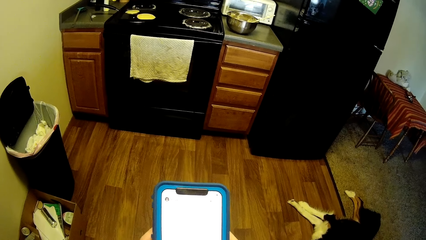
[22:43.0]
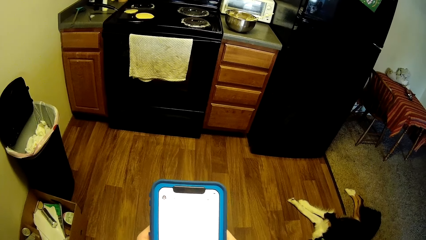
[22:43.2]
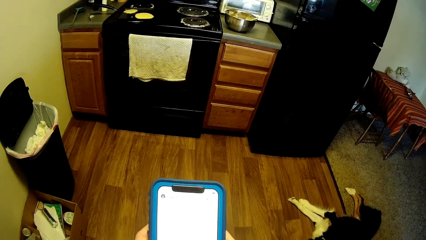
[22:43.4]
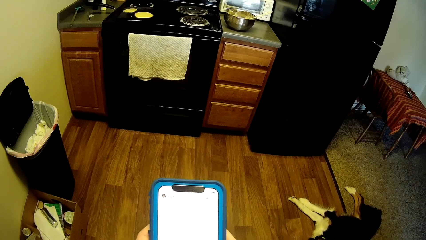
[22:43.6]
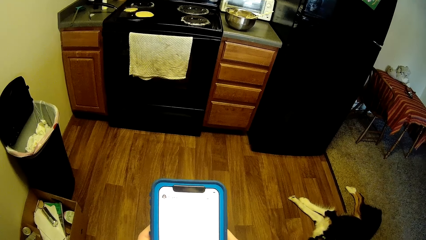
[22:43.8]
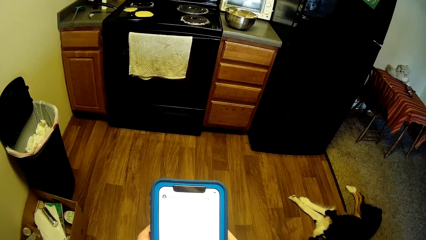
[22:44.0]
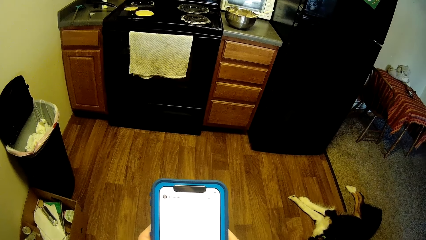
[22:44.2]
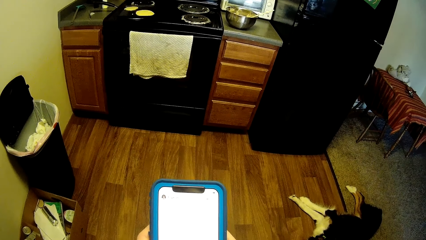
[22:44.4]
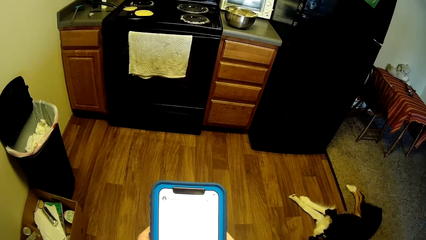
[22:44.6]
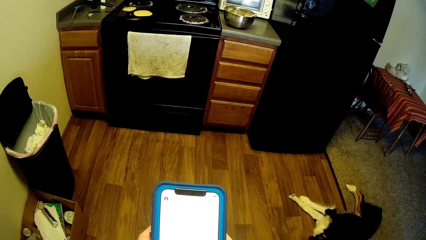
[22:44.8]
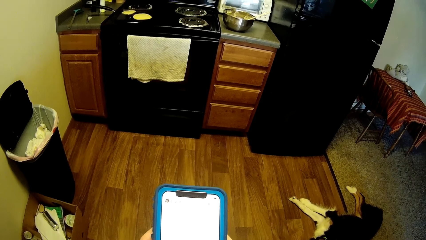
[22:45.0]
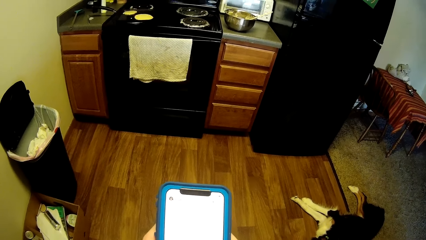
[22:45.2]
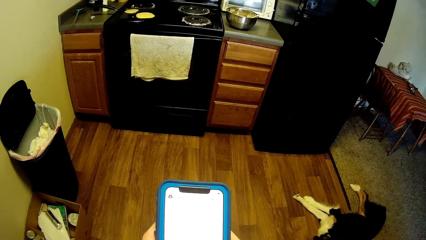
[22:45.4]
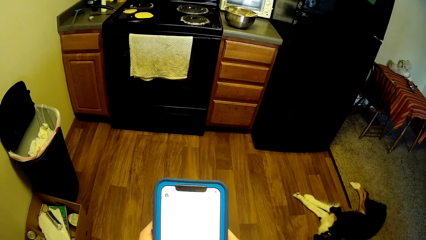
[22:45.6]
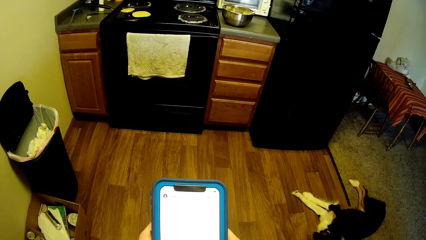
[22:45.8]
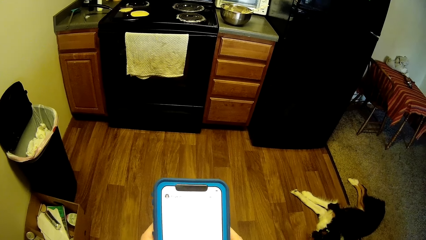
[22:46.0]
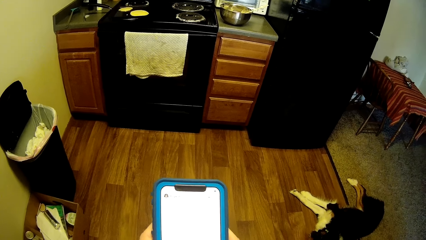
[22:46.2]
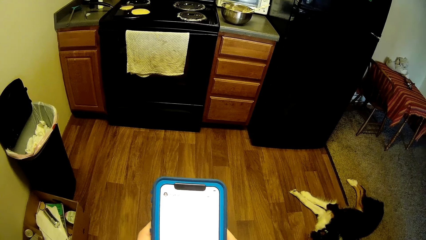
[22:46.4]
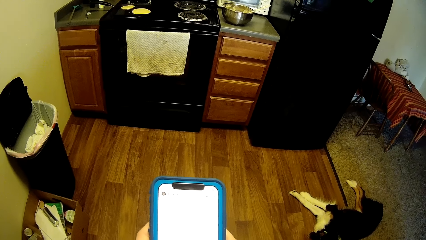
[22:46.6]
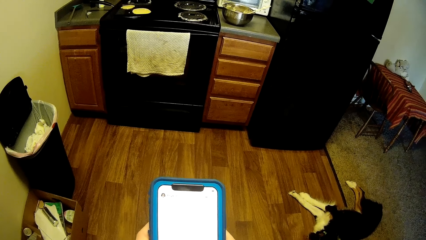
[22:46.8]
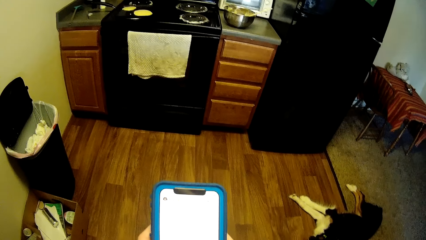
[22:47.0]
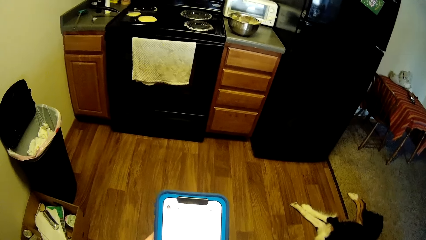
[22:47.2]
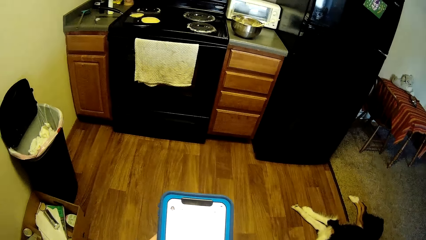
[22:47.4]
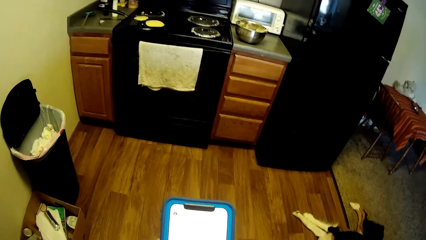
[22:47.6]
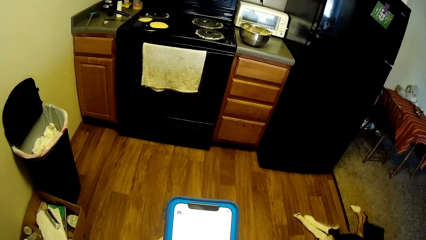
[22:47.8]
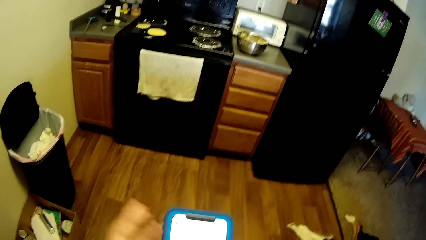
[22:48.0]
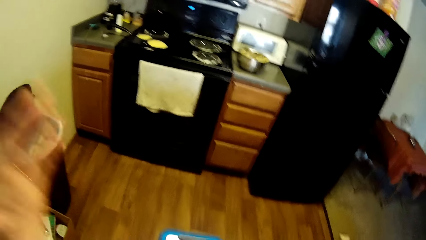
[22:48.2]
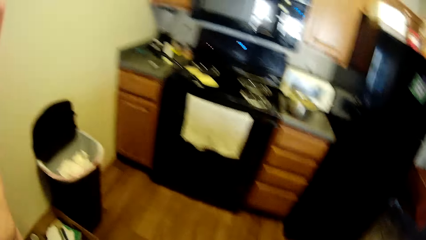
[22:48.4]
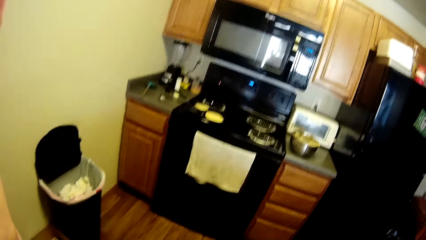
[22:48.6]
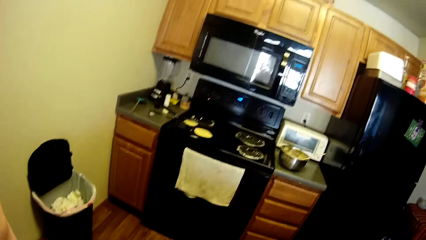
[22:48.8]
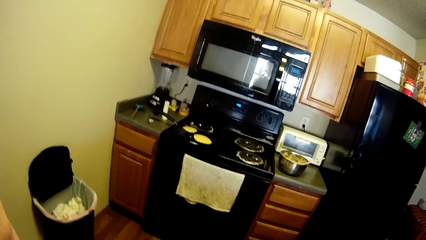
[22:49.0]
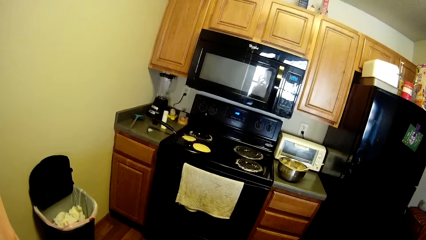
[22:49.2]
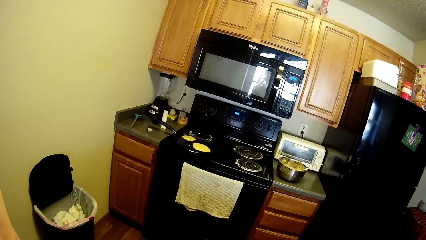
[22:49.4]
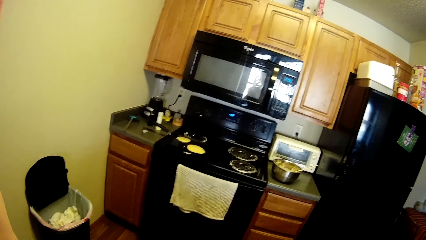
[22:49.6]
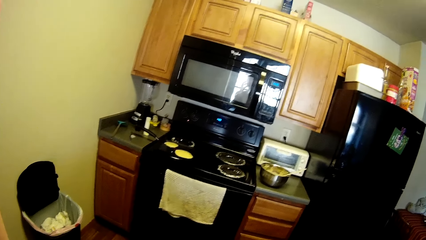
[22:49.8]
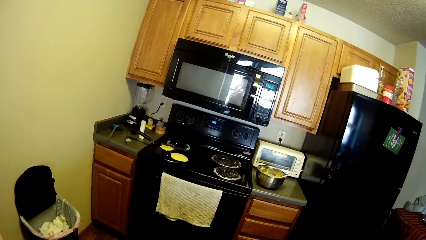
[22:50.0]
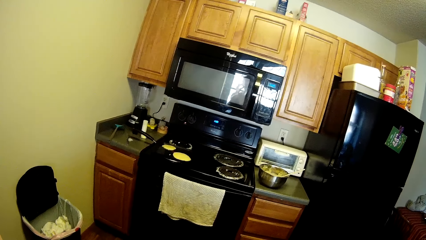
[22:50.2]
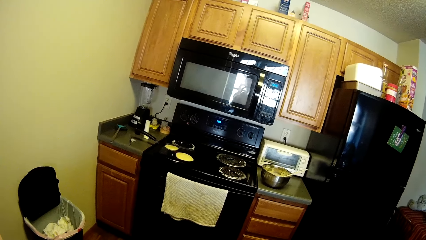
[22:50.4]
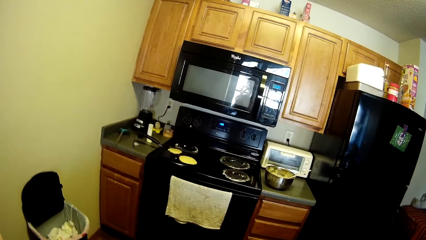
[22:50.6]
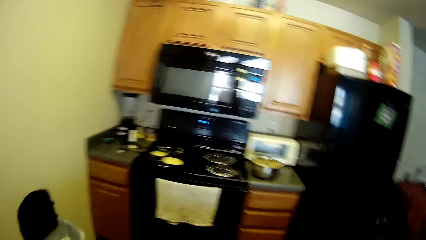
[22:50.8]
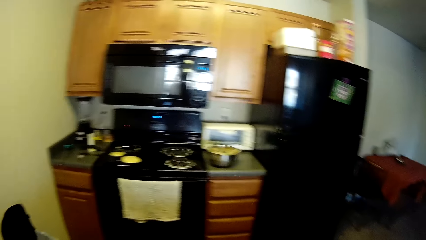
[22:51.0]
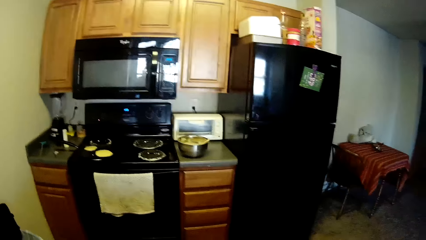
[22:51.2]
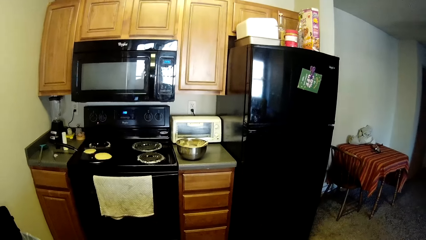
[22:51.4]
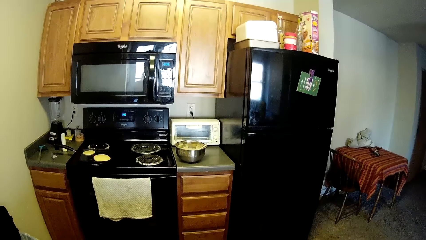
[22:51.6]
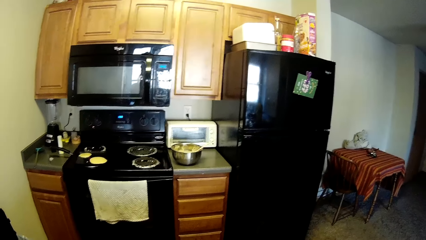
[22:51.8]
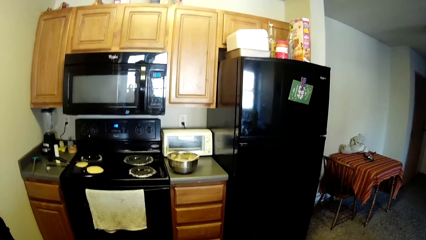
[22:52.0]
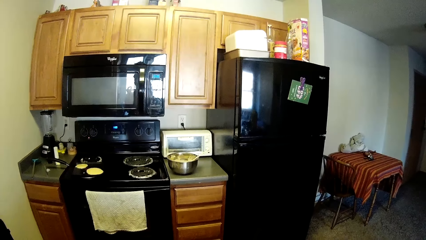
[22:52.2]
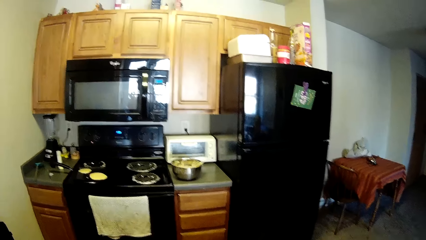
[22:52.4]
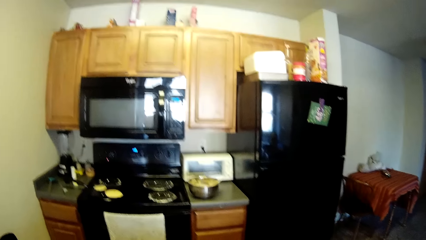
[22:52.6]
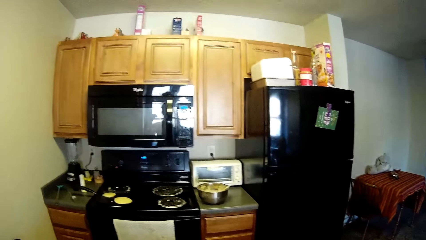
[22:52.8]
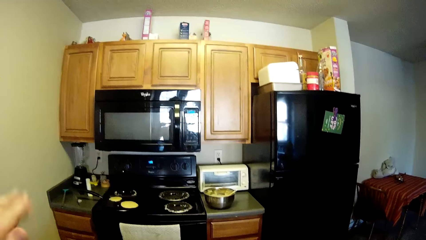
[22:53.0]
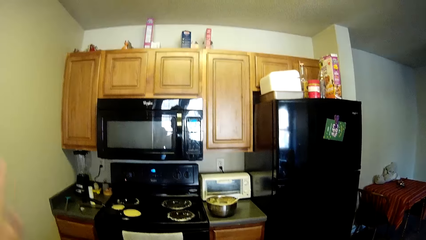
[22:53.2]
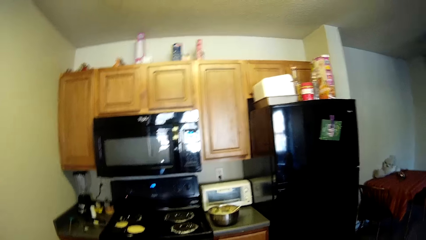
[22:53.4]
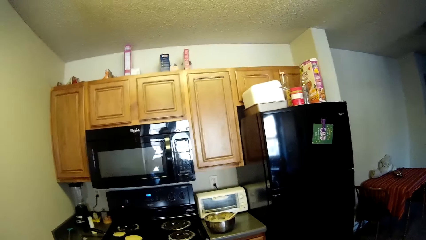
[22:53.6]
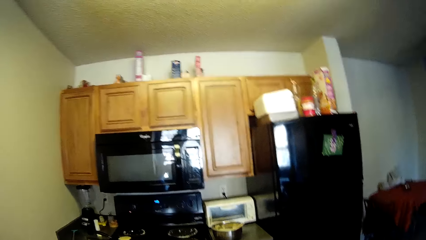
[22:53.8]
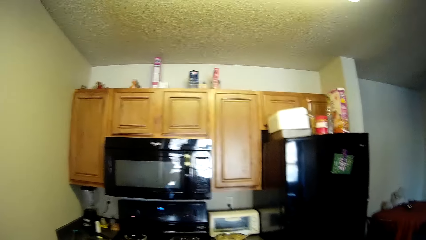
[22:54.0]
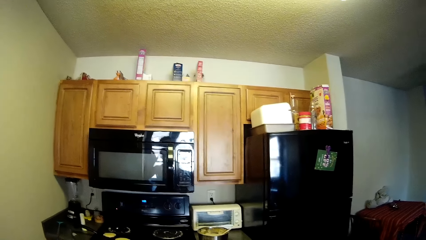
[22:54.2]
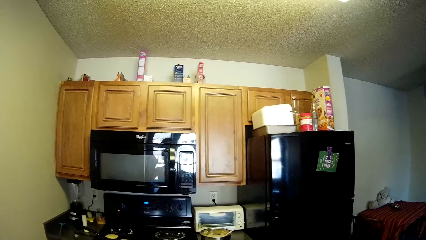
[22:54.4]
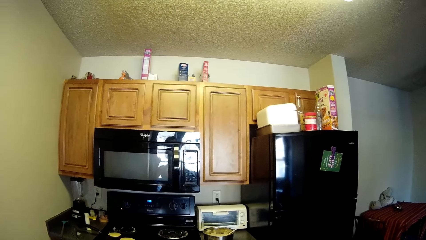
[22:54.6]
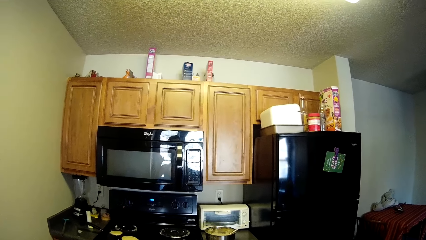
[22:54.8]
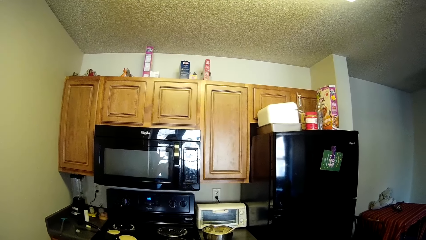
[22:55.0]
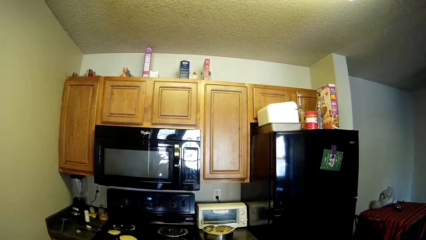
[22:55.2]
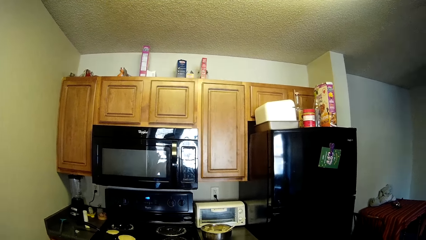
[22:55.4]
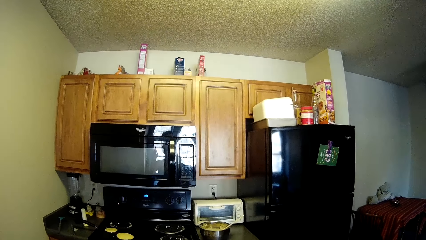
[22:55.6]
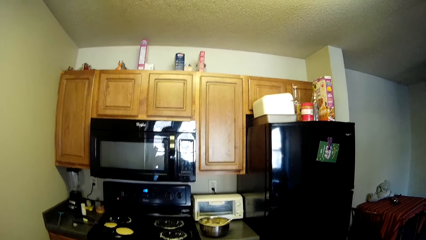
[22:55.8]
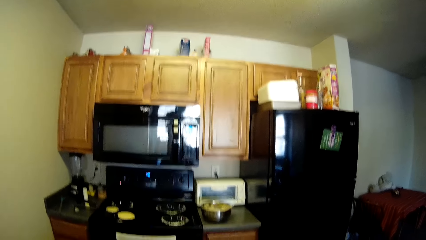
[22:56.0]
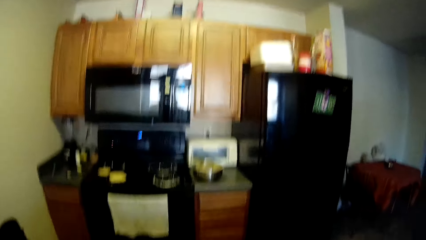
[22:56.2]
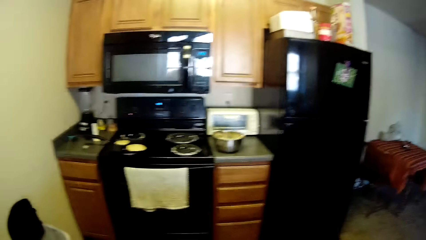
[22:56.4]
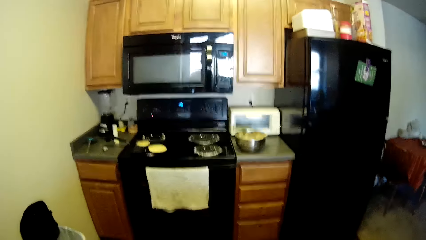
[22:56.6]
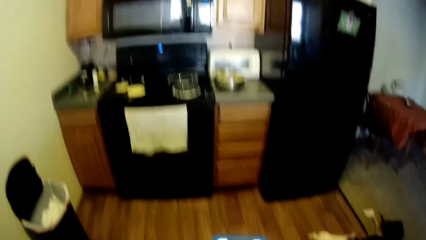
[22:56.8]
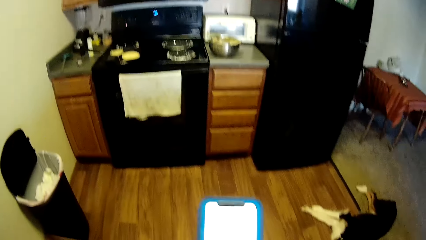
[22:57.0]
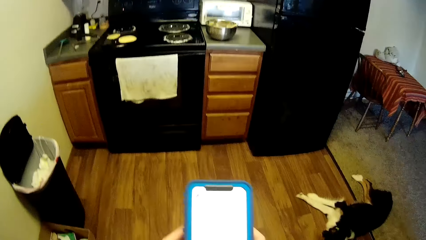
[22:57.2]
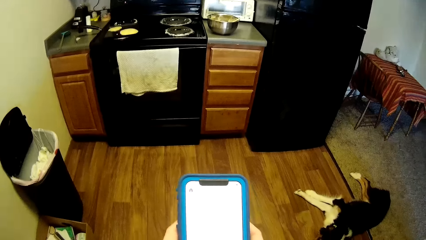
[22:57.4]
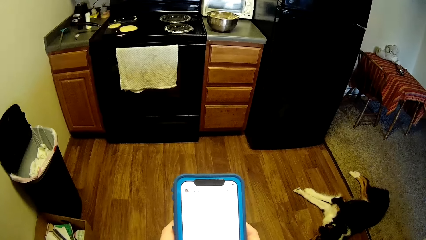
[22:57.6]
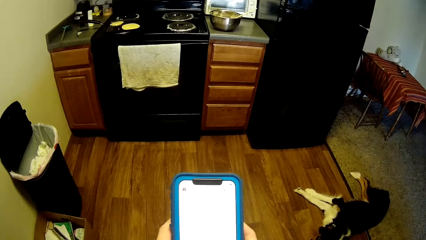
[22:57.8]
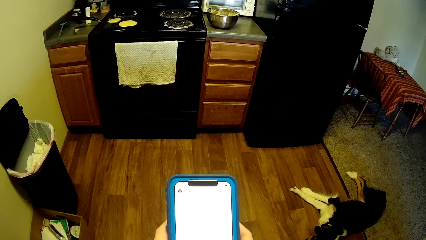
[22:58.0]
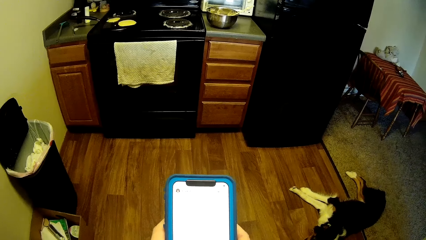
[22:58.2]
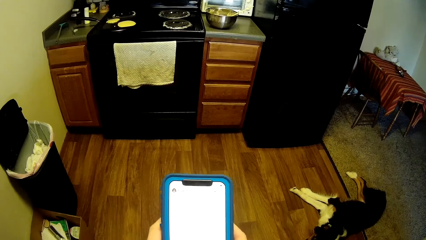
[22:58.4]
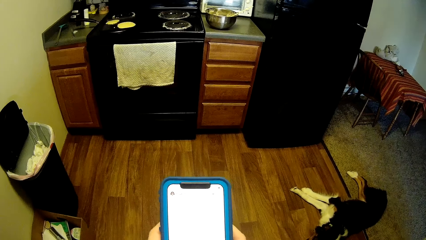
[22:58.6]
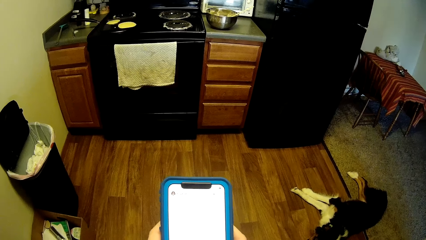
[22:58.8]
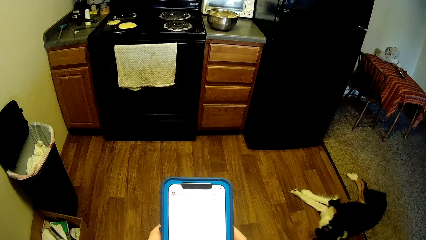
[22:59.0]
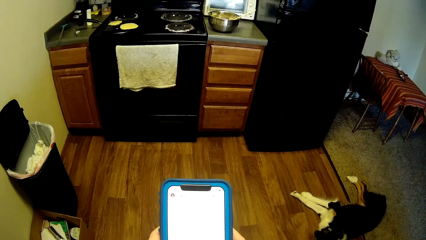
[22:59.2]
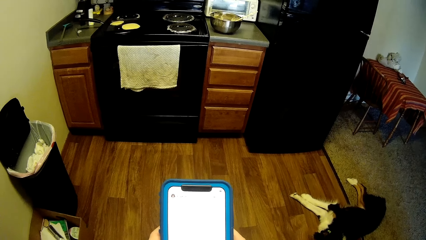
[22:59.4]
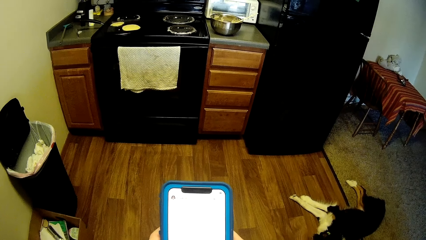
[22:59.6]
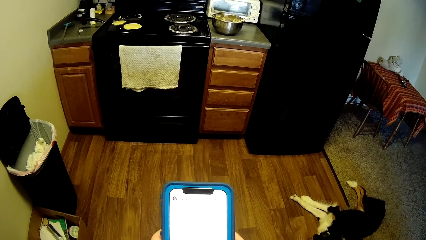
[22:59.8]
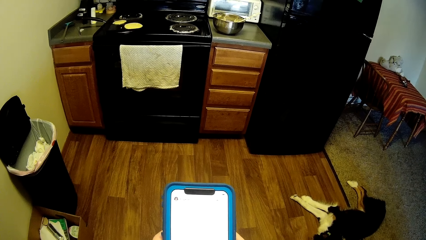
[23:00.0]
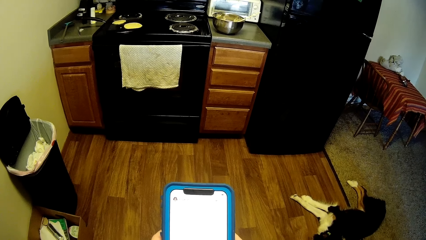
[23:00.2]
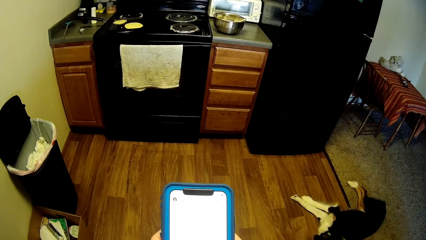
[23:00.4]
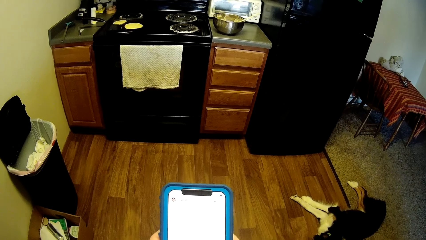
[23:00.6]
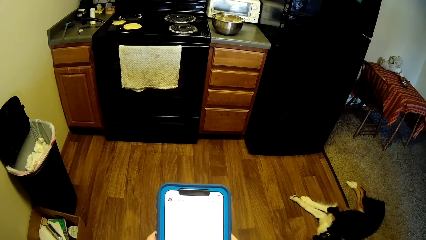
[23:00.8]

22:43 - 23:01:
The camera wearer looks around. She raises her left hand. She looks around the kitchen. She resumes pressing the phone.
